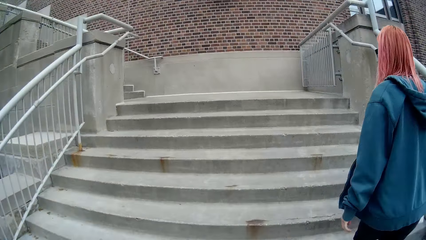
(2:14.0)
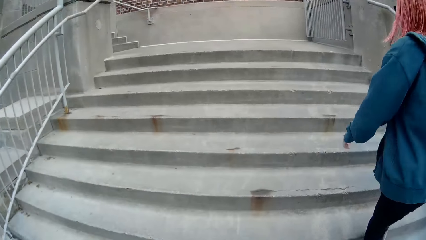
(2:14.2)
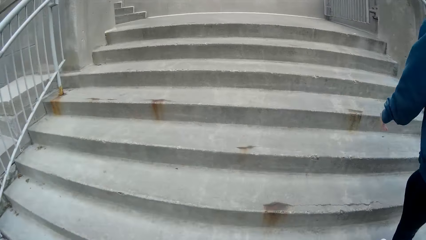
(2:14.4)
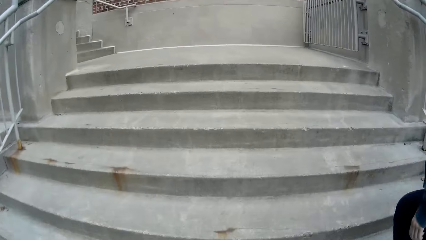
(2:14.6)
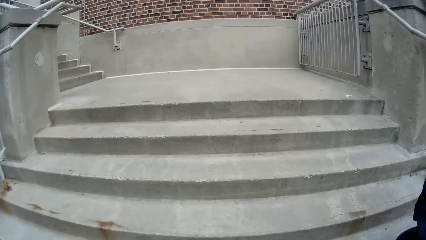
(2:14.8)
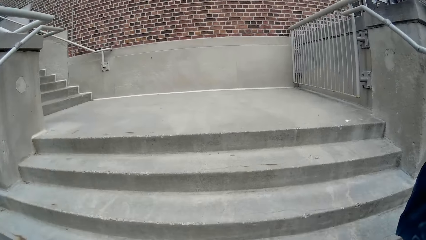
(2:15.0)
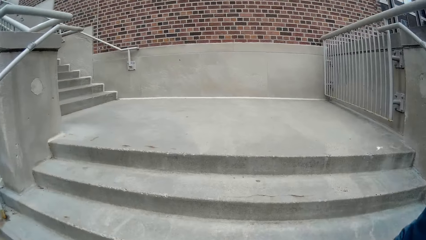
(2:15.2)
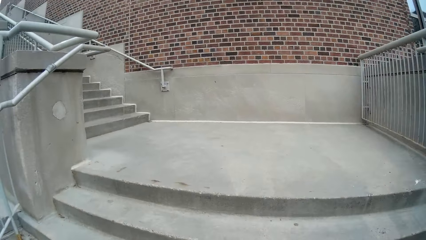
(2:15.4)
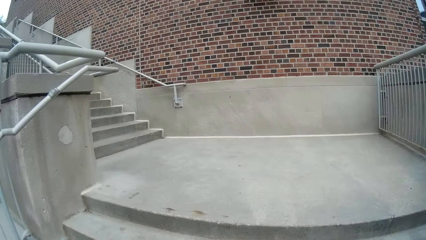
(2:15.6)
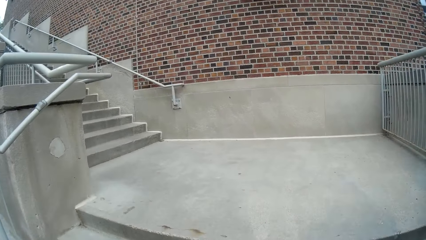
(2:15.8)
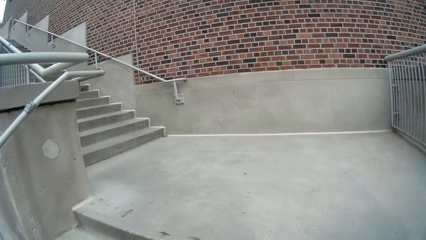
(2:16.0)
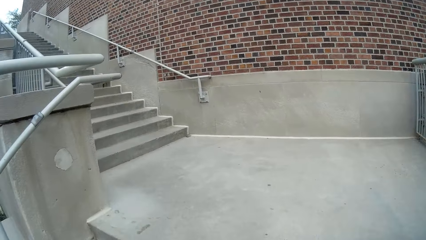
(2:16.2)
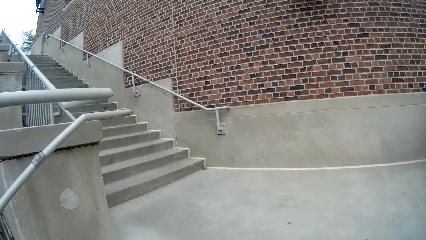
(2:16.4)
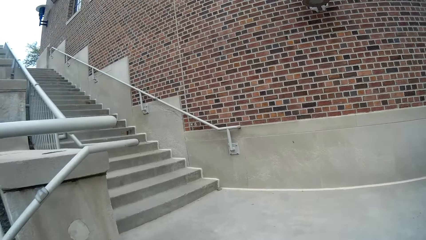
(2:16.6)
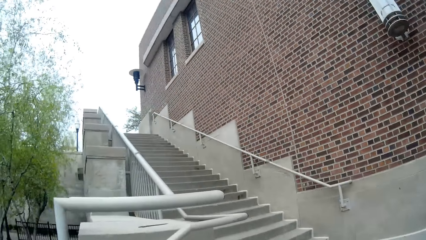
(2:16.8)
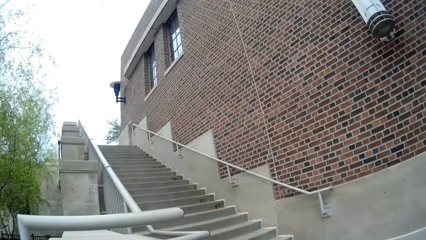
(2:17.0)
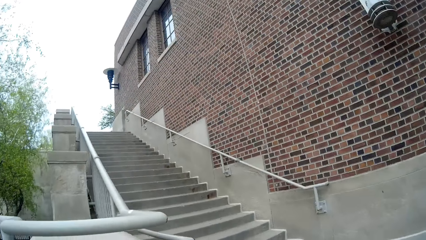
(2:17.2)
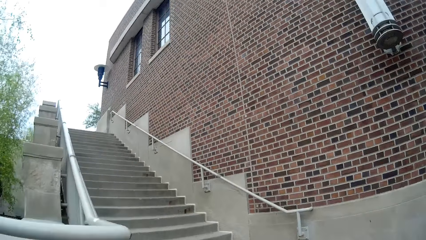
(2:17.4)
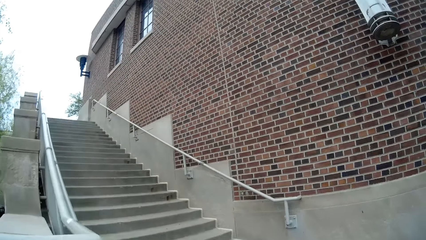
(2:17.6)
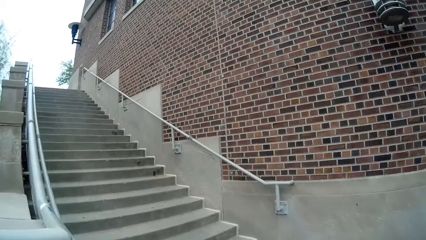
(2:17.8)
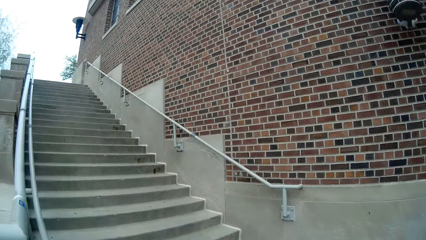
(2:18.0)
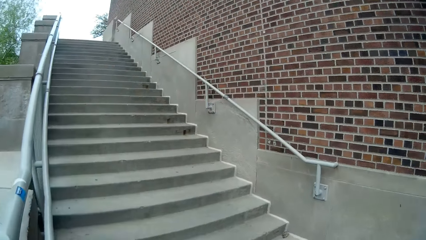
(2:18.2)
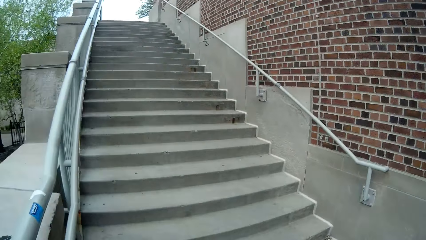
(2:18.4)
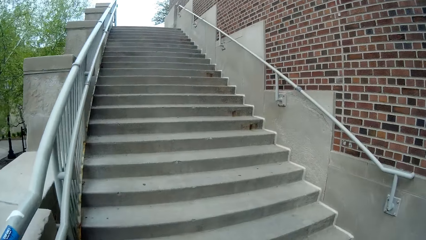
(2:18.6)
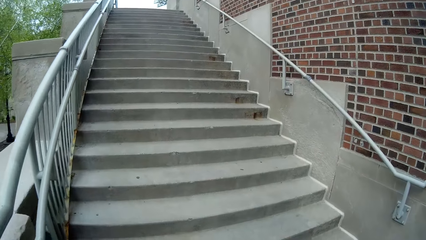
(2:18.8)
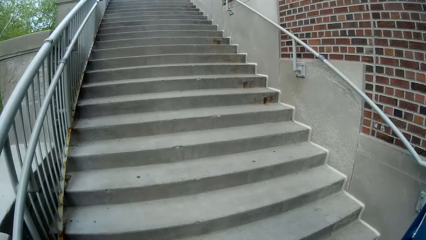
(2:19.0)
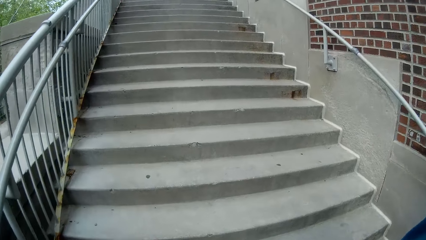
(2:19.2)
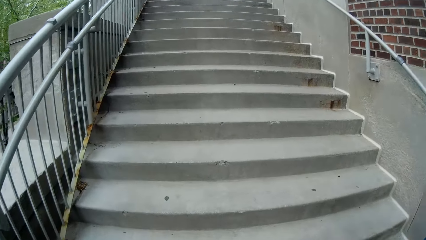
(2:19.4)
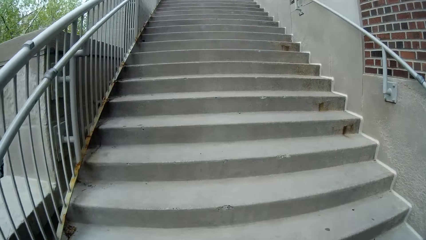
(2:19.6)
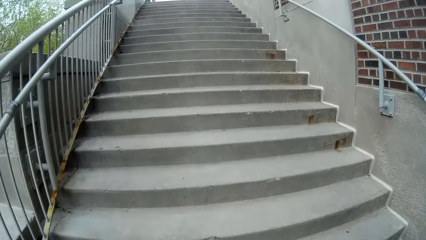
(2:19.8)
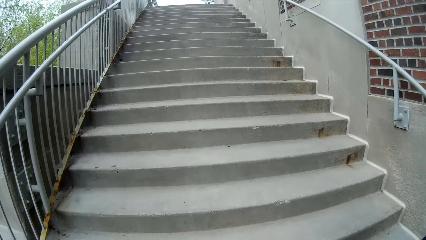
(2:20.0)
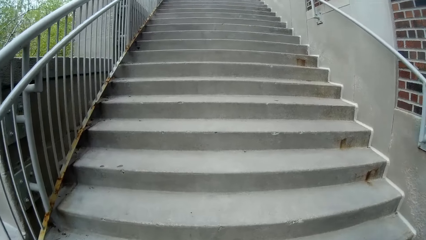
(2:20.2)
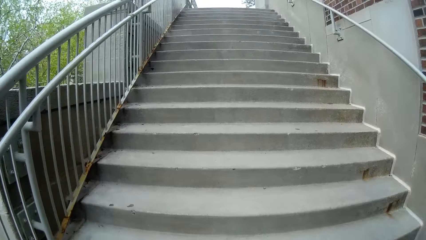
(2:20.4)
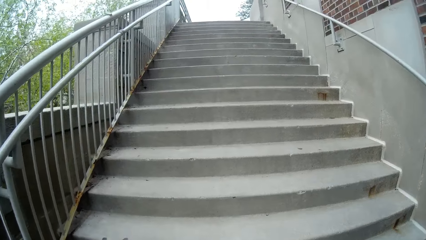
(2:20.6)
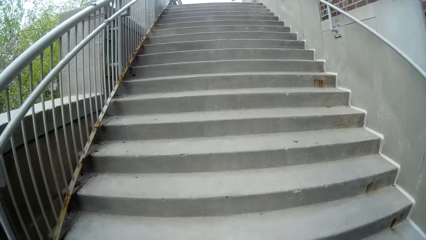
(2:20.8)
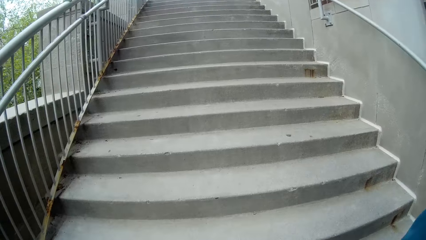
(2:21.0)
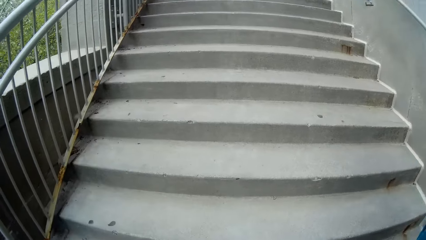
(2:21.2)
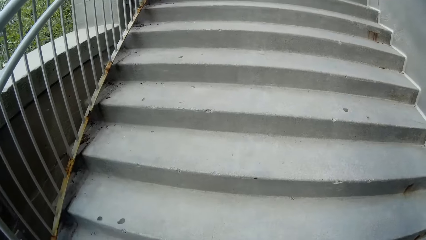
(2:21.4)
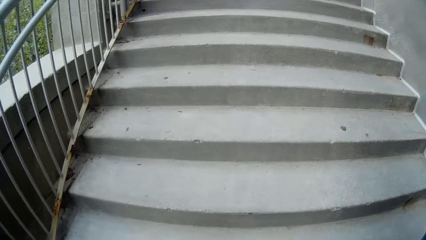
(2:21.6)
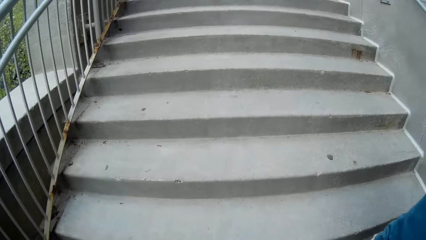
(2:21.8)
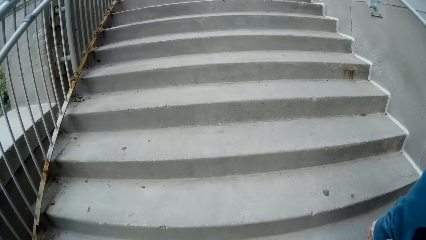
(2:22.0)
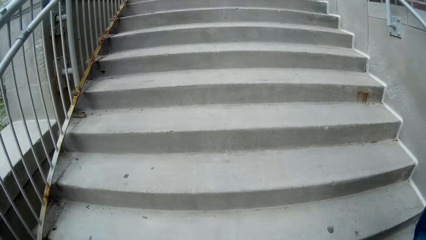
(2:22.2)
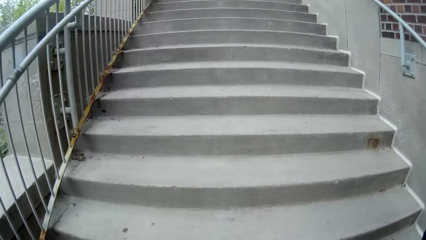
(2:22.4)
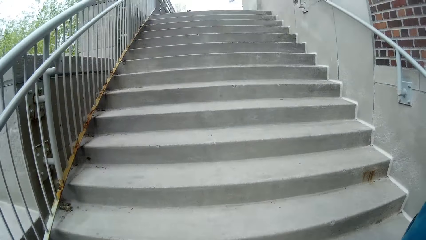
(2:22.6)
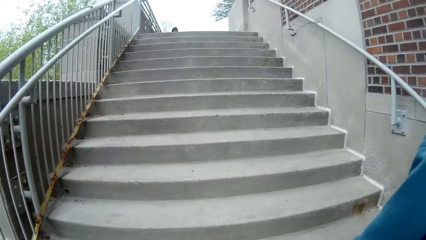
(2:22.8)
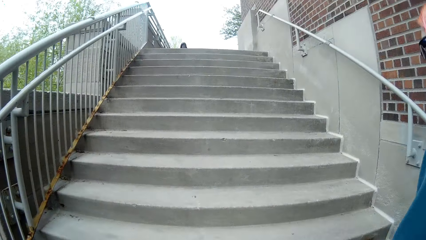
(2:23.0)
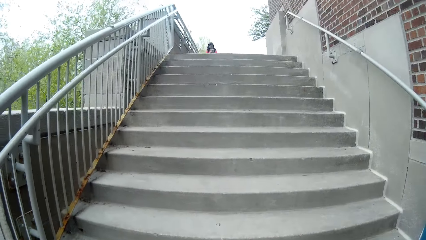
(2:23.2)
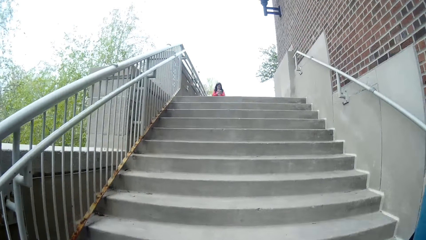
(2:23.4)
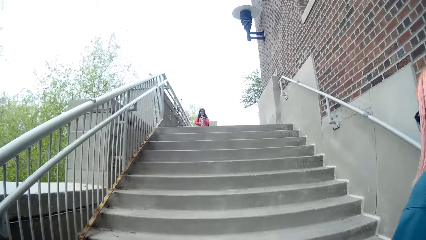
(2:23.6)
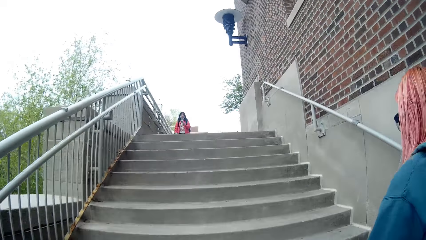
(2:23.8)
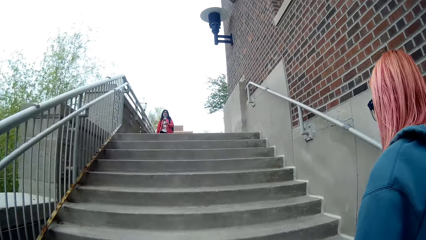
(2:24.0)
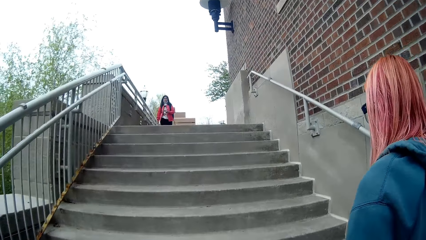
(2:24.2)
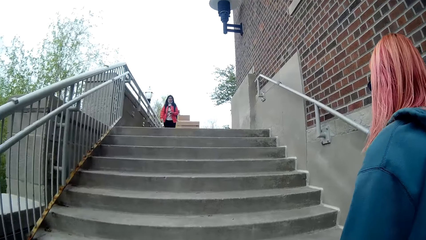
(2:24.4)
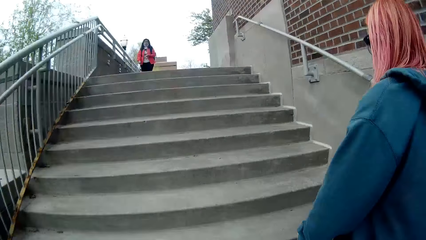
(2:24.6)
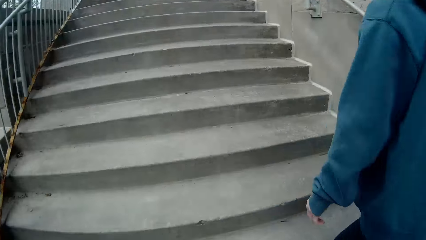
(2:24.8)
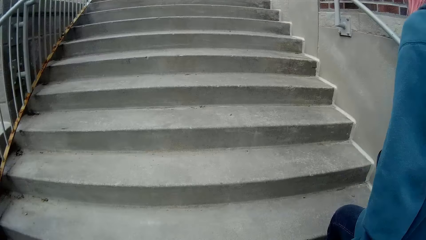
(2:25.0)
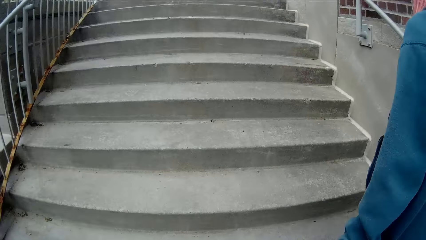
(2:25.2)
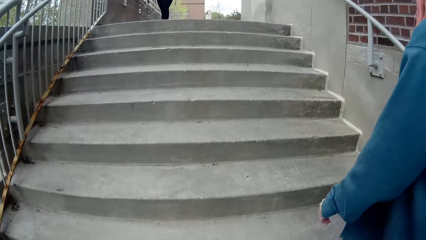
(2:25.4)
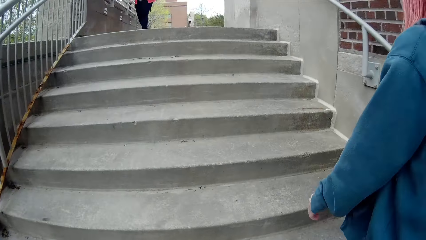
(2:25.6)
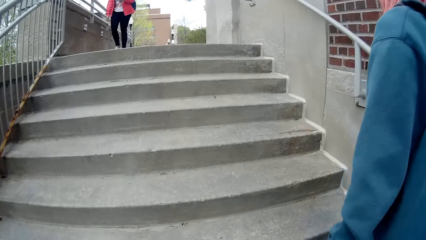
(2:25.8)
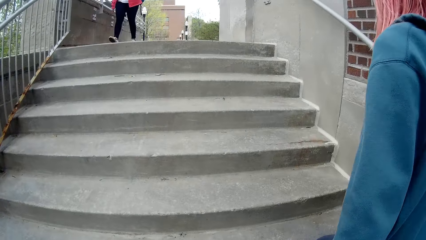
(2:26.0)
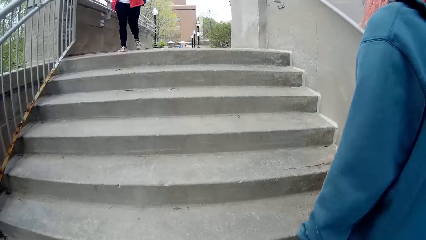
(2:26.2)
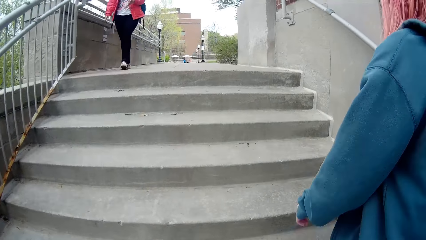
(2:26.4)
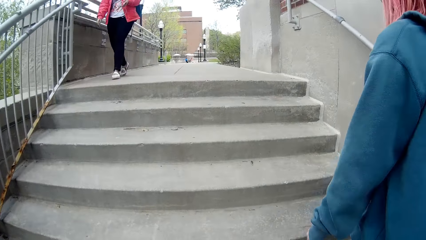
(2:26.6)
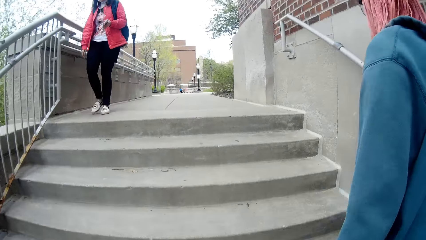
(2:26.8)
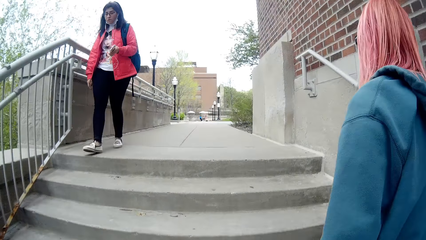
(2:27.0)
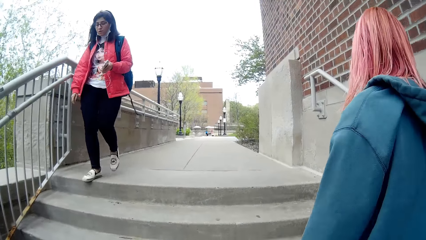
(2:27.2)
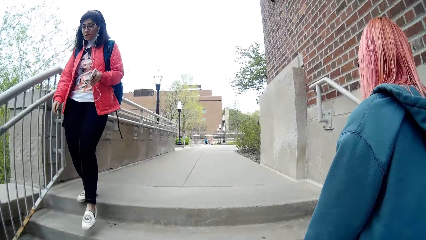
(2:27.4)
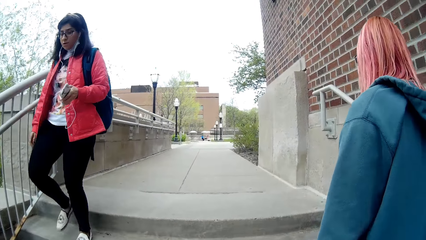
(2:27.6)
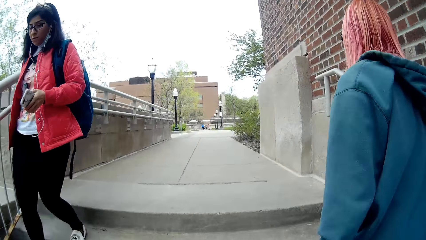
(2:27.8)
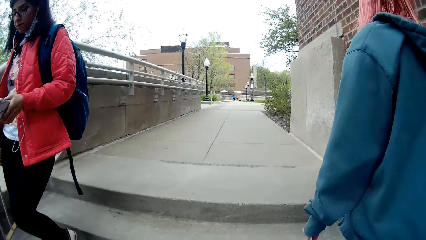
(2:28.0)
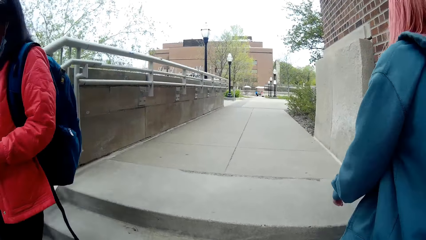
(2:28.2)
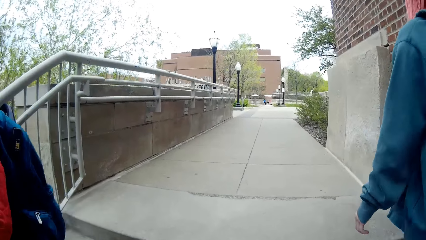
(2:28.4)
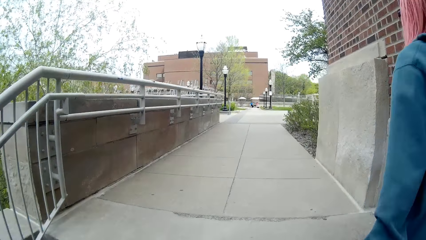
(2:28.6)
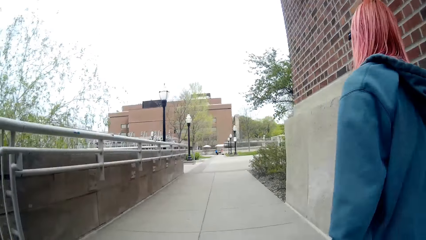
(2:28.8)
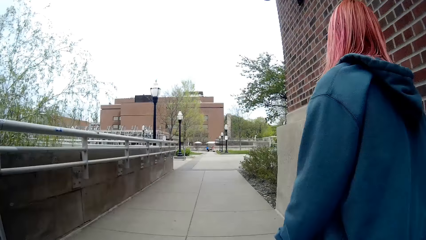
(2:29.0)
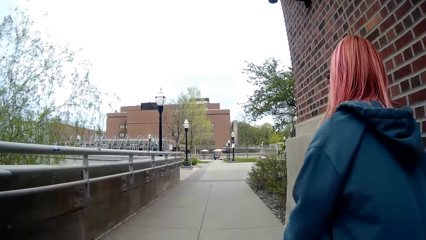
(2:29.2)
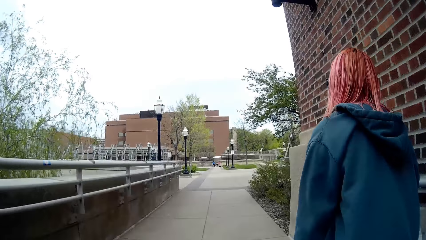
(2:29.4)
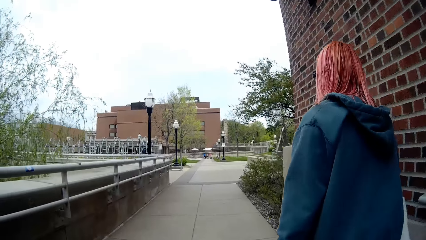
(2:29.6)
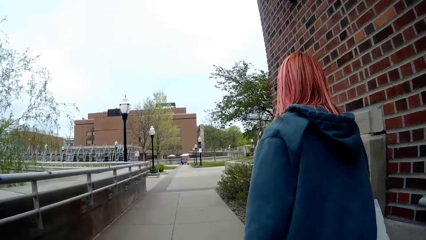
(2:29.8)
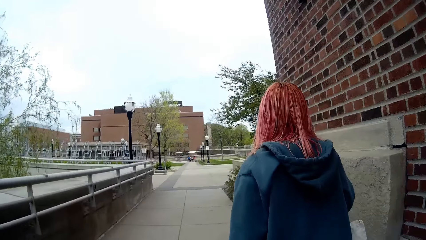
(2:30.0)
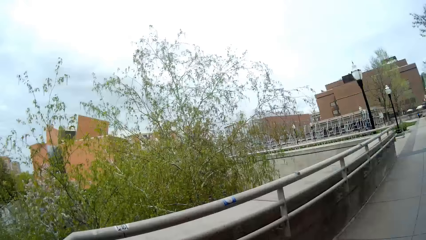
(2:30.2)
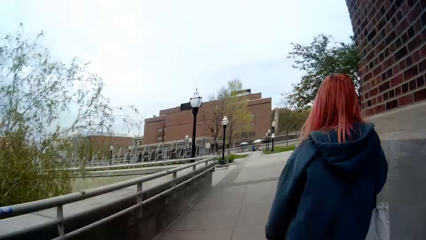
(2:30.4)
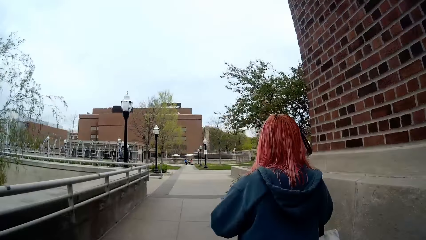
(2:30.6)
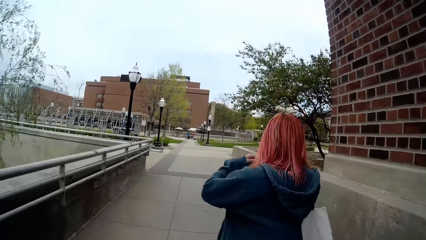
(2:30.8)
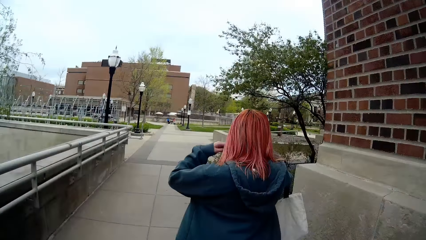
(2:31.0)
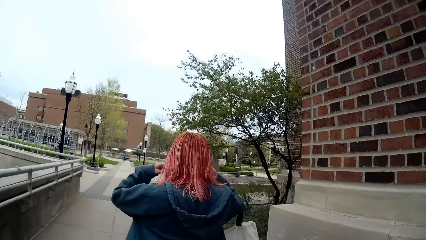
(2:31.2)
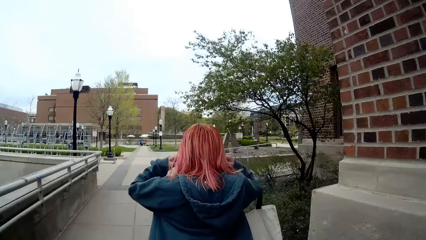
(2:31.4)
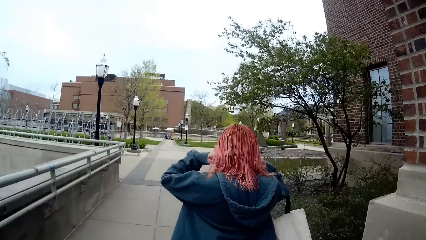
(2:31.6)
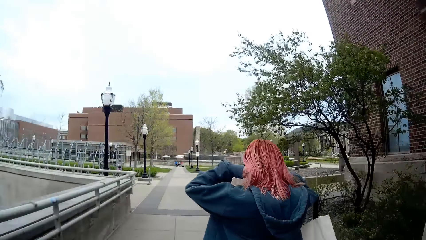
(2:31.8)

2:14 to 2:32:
The camera wearer and the woman walk up a stairway. Another woman walks past the camera wearer. The camera wearer and the first woman walk through a pathway.
